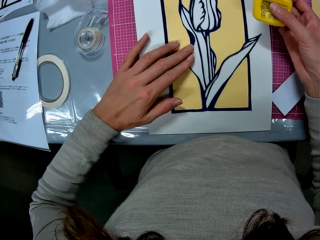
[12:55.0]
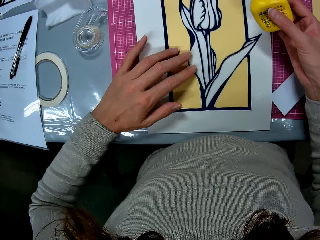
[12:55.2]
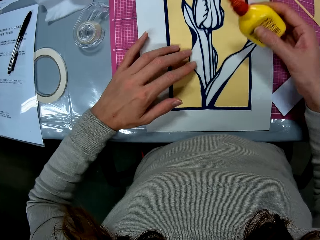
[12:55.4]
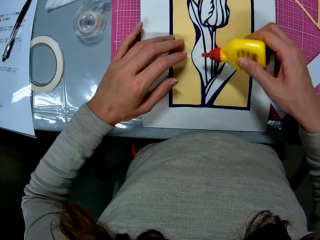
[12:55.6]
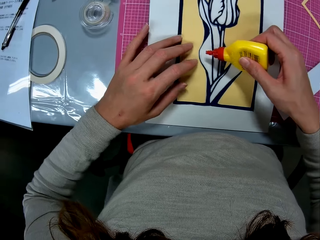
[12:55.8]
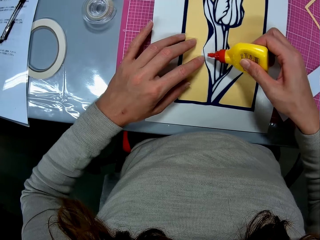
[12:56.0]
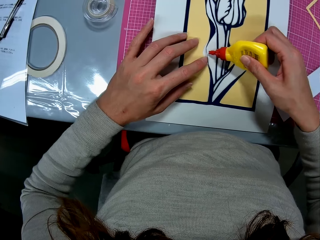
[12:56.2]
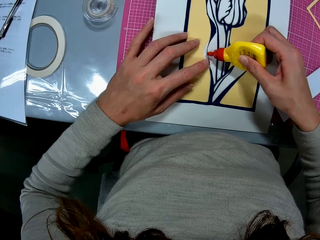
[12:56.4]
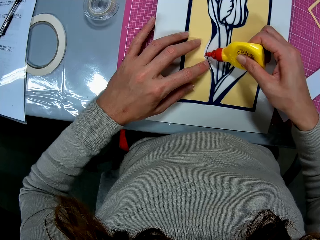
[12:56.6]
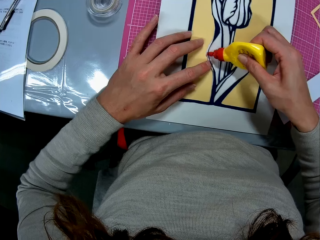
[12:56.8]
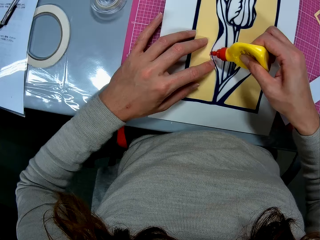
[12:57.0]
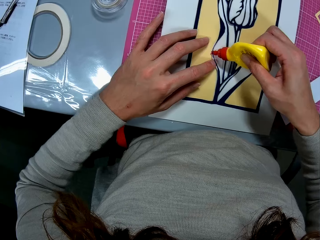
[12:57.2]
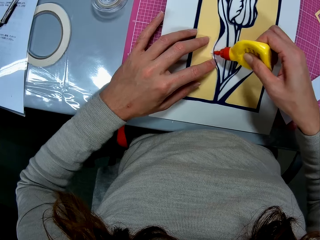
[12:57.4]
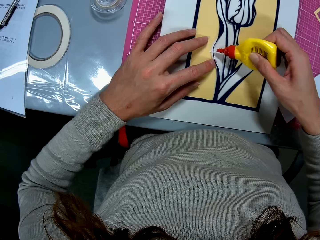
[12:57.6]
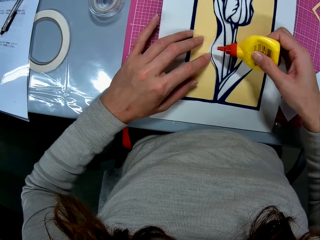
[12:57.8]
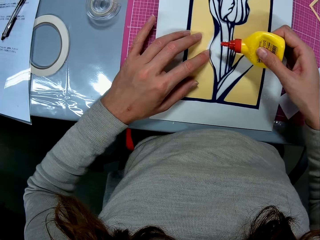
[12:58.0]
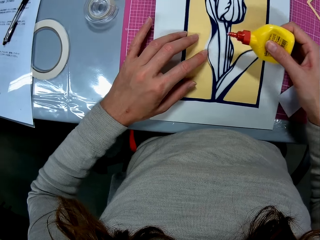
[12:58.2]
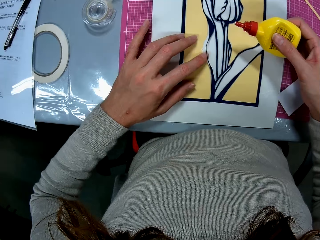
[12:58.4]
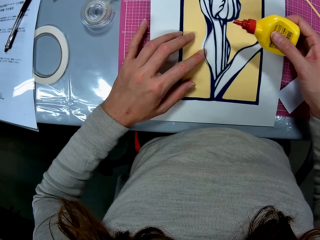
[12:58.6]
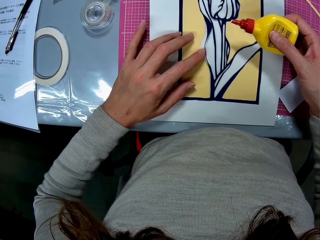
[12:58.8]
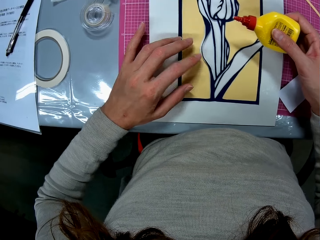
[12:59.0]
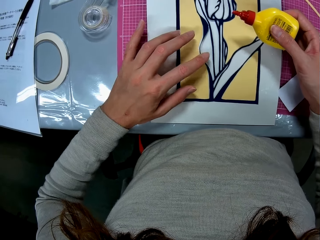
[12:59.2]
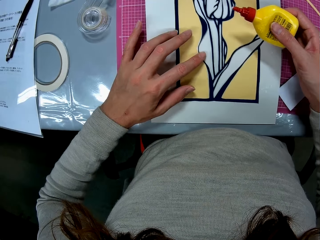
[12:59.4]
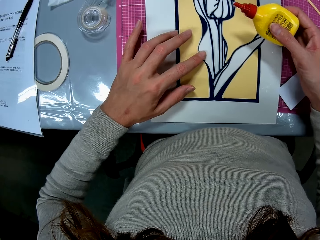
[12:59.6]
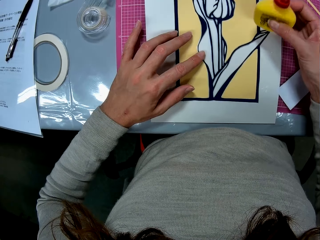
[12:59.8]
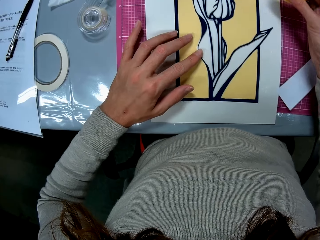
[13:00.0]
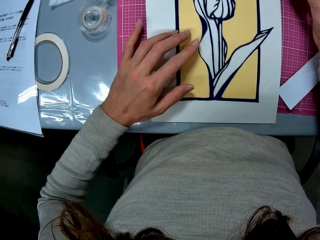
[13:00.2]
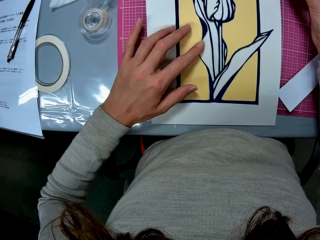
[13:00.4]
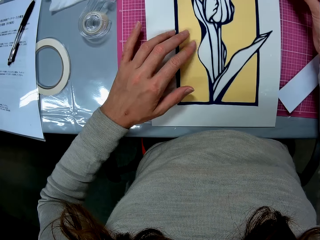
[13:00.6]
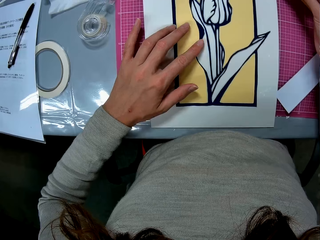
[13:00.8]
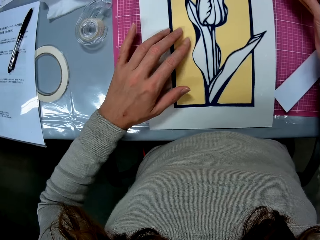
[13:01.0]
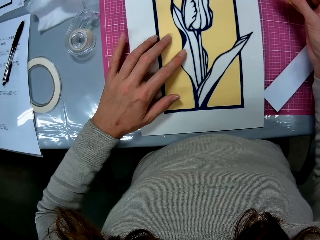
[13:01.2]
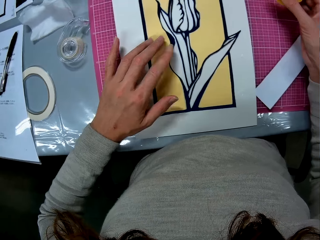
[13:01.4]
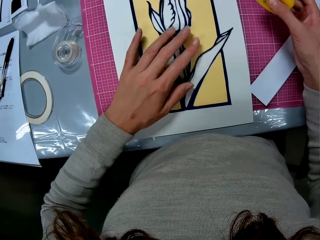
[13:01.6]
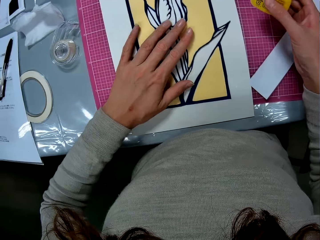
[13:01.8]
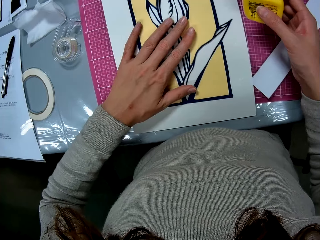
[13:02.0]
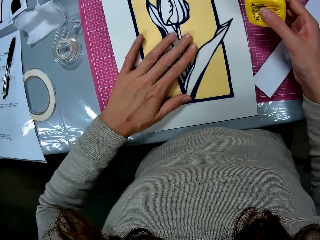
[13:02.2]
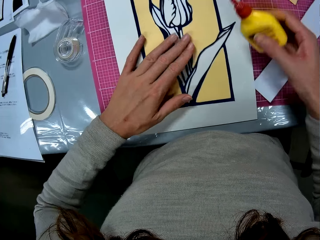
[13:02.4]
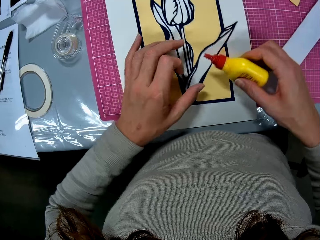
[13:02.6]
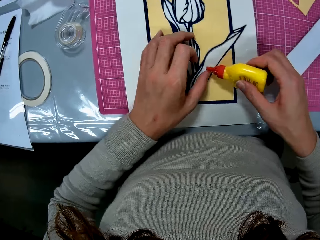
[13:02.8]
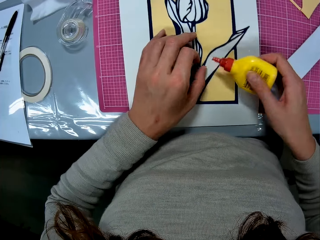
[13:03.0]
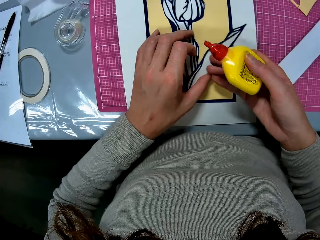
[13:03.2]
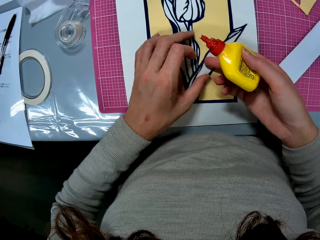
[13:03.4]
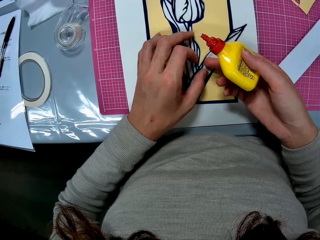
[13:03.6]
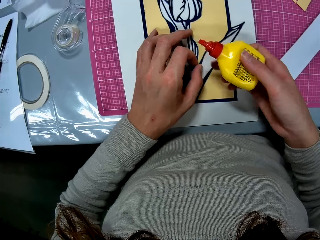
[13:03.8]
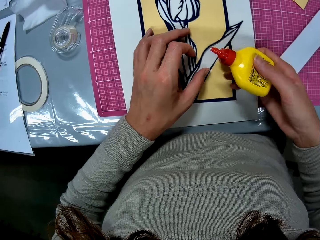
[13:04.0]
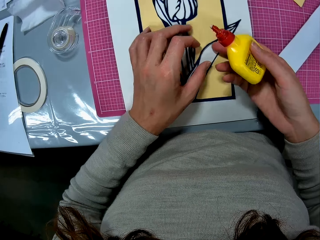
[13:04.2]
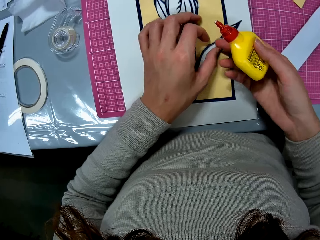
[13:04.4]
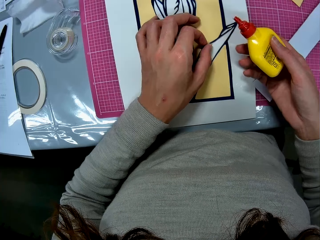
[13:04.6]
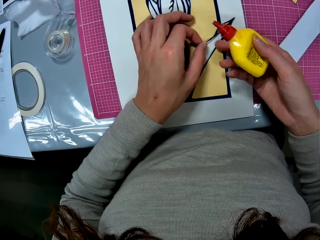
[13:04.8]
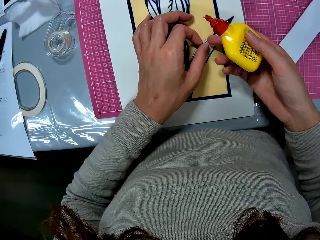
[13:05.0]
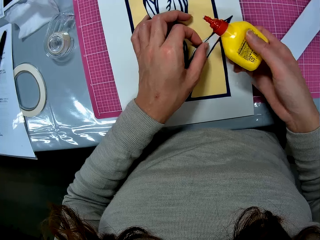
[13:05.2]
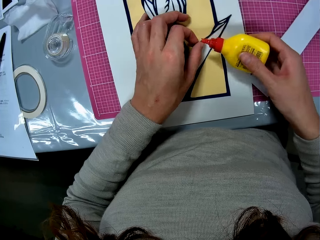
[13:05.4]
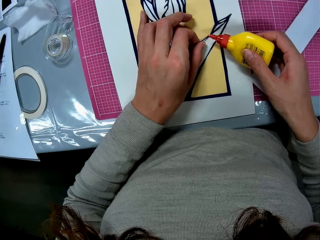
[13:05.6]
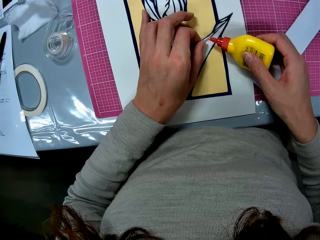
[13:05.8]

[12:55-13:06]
The camera wearer puts glue on the cardboard sheet or white manila. She compresses the nylon edge on the glued part. She opens the flower illustration on the papercraft with her left hand. She applies glue on another point of the white manila under the nylon piece.

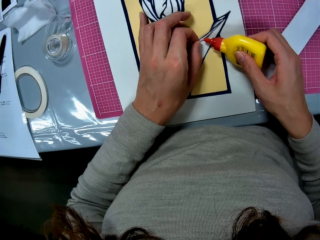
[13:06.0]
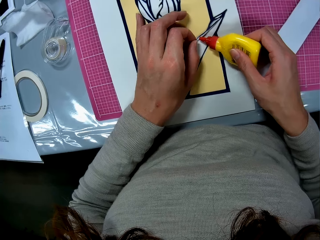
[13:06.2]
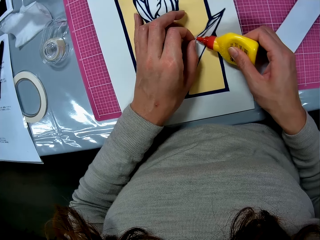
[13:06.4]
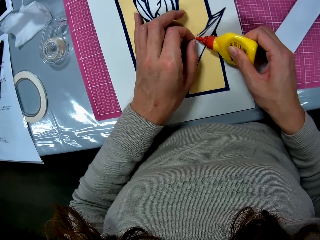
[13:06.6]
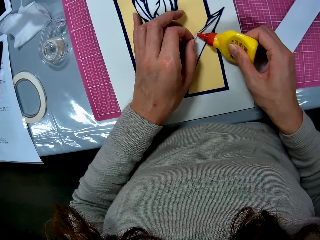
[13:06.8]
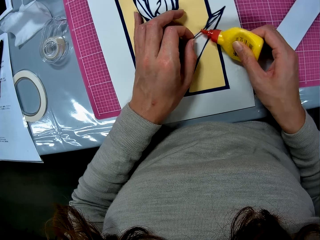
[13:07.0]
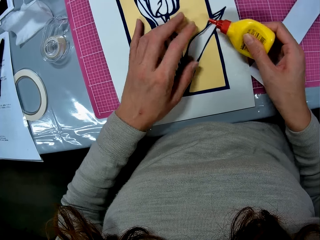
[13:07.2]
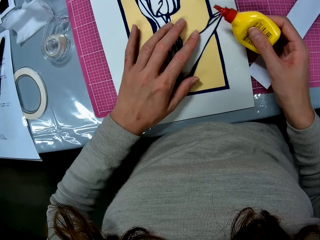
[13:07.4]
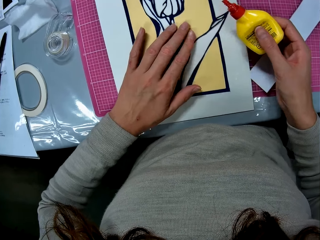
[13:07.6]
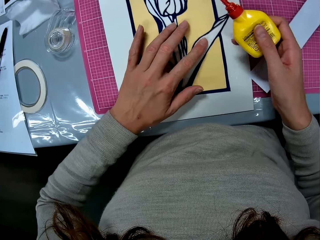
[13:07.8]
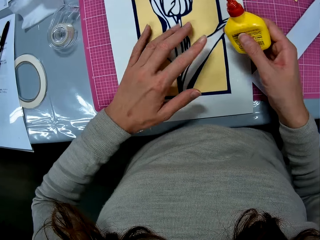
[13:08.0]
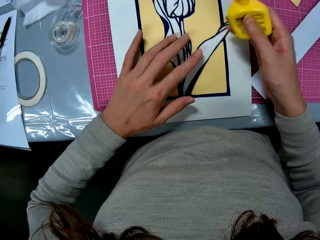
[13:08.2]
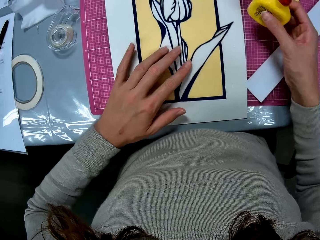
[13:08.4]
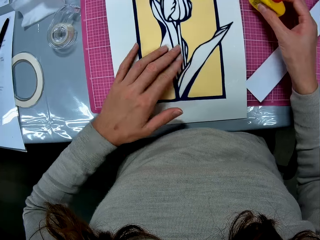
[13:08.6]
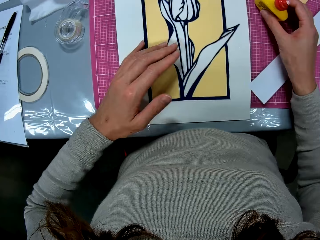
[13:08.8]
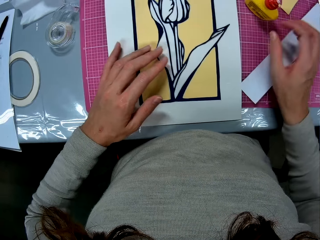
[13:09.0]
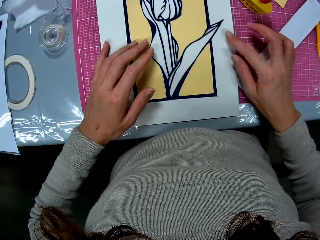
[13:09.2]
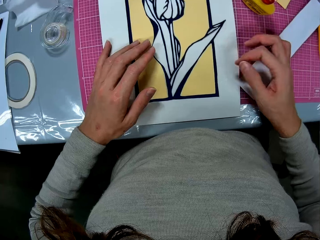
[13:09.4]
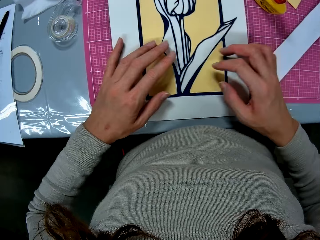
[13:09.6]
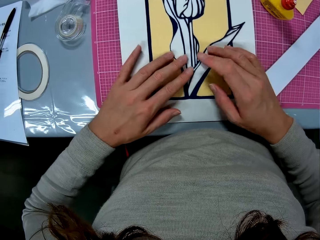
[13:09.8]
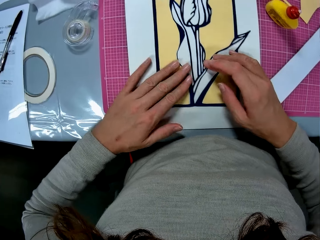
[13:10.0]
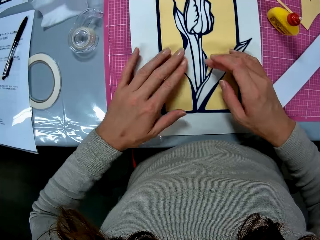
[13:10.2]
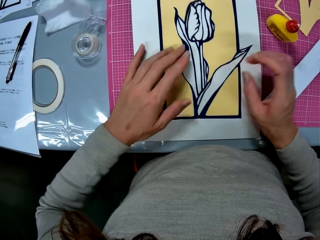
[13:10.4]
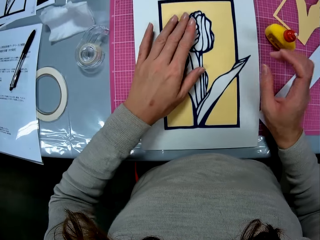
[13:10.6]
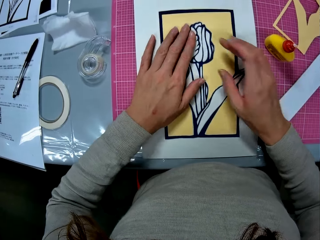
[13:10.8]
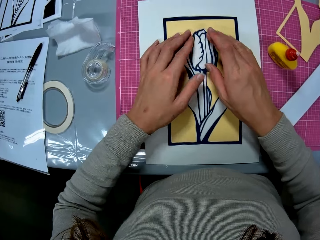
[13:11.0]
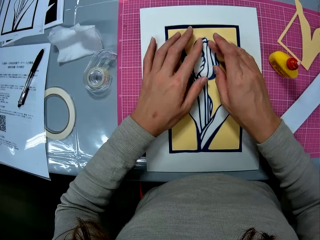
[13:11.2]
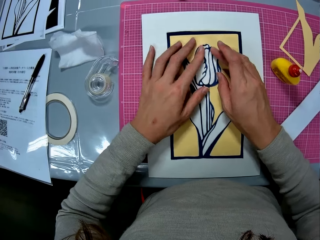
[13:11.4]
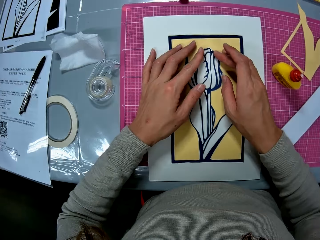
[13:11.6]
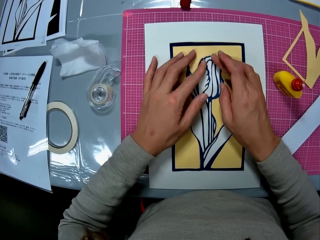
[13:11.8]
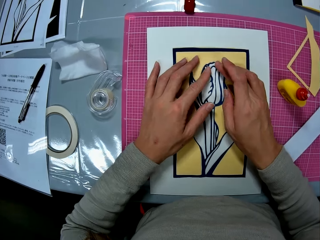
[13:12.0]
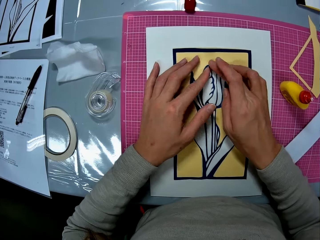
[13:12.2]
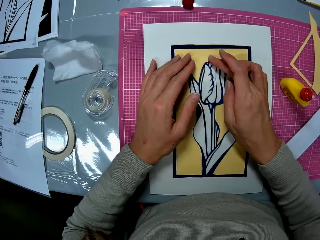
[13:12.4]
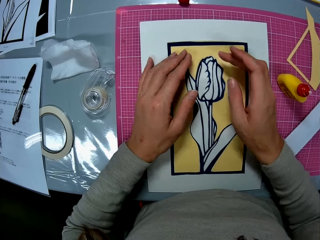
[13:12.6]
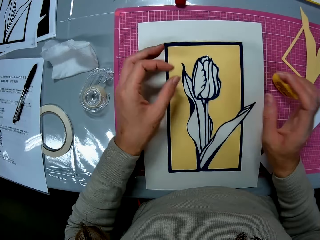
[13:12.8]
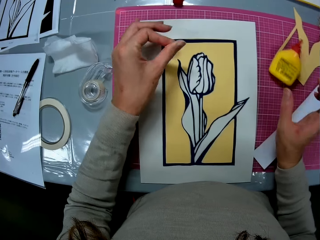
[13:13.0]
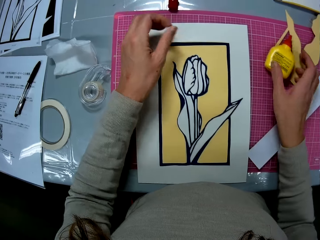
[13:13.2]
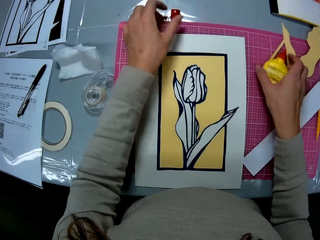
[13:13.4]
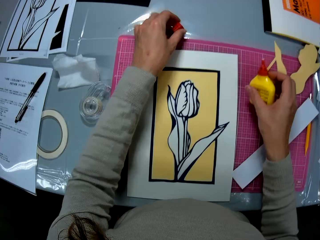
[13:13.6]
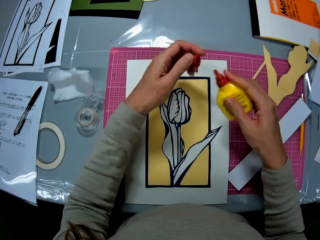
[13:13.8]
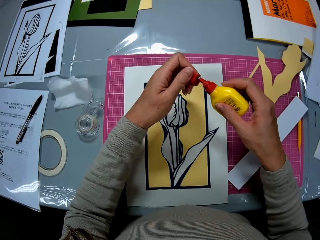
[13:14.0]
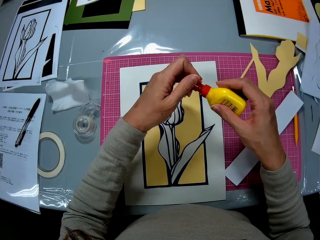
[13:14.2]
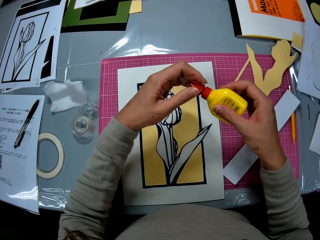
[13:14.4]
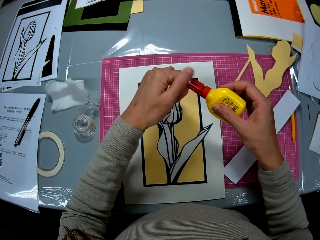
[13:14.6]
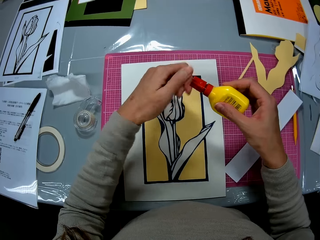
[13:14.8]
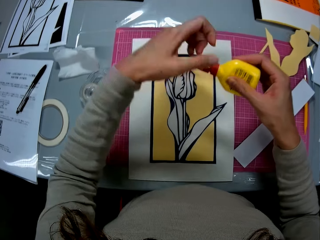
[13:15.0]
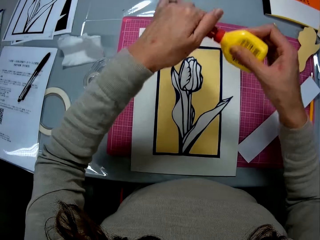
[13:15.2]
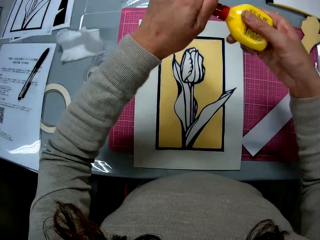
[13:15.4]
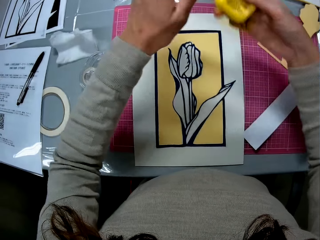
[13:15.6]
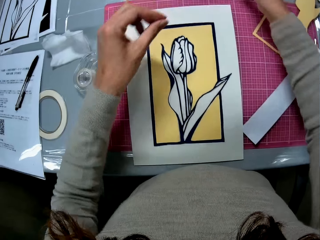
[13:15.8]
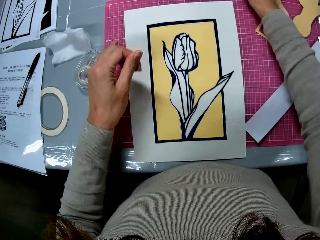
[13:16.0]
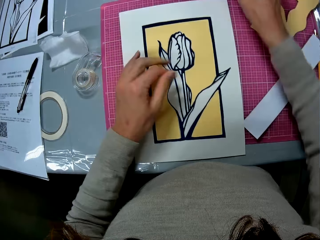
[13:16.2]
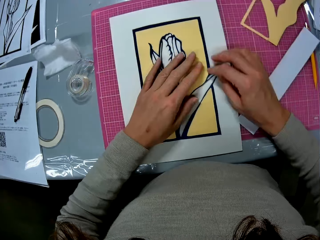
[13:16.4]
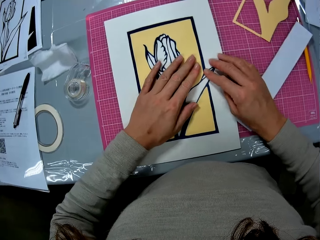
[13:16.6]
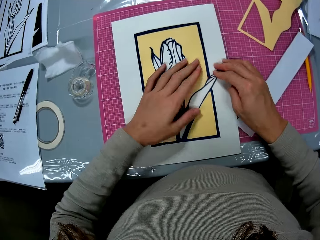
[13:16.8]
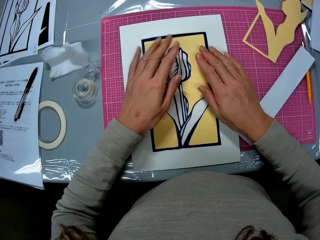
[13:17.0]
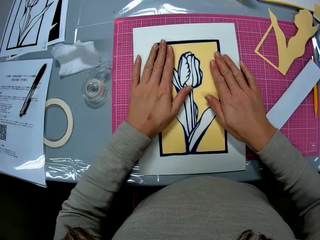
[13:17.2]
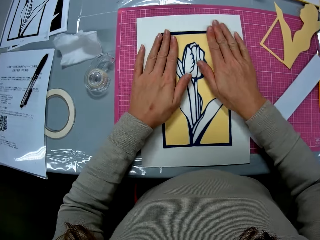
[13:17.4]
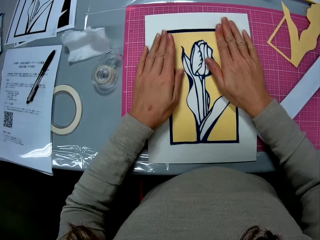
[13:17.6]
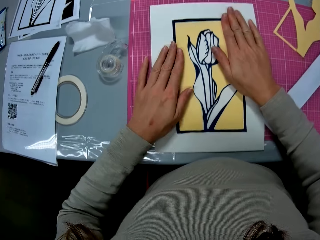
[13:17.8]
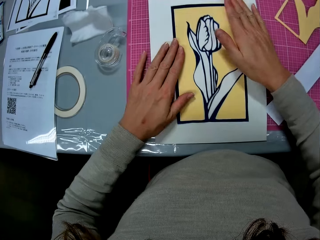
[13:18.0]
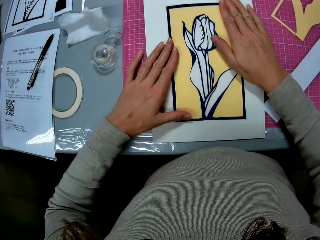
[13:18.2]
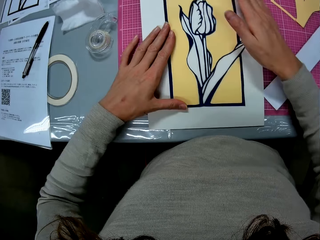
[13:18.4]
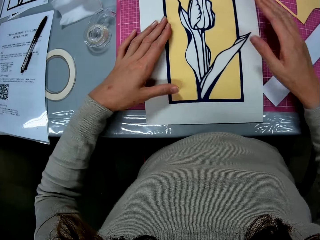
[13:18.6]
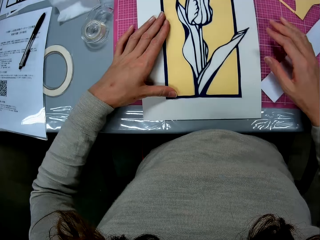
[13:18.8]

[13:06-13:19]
The camera wearer puts glue on the flower illustration on the papercraft. She presses the papercraft against the cardboard sheet. She puts the glue container in her right hand on the cutting mat. She wipes part of the white manila with her right hand finger. She presses the papercraft against the cardboard sheet. She picks up the glue container lid with her left hand. She picks up the glue container on the cutting mat with her right hand. She covers the glue container. She puts the glue container in her right hand on the table. She presses the papercraft against the cardboard sheet.
